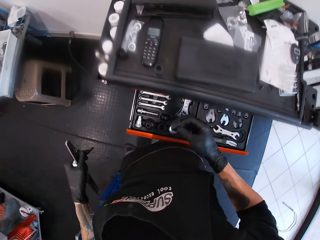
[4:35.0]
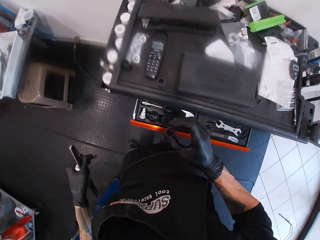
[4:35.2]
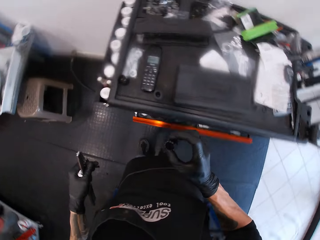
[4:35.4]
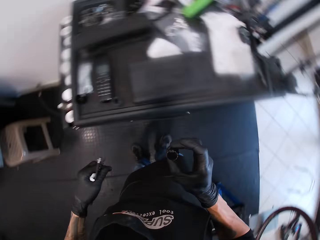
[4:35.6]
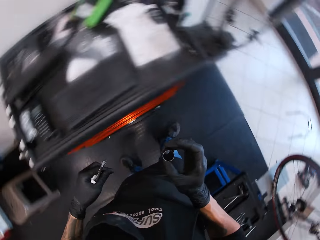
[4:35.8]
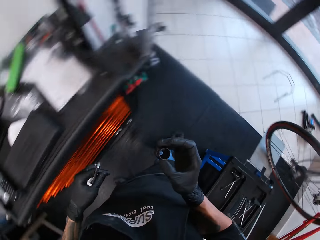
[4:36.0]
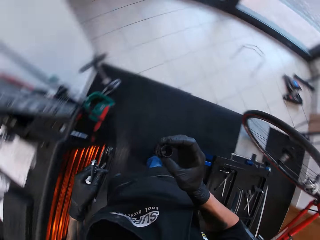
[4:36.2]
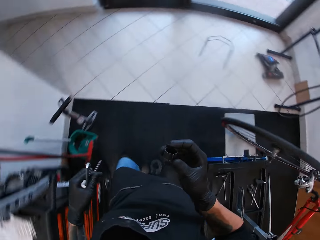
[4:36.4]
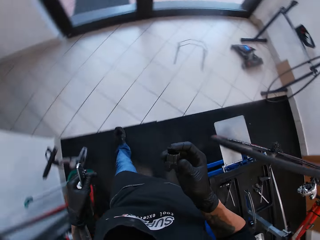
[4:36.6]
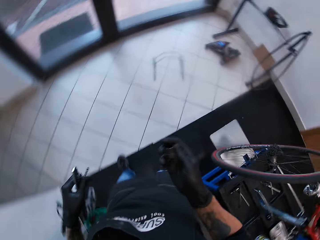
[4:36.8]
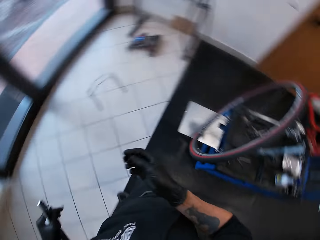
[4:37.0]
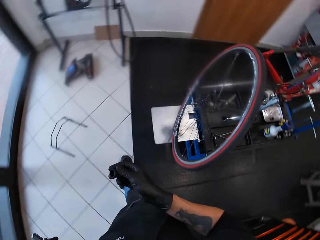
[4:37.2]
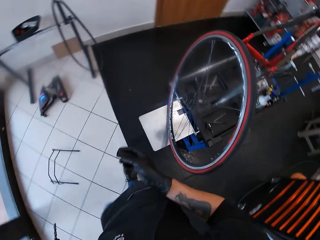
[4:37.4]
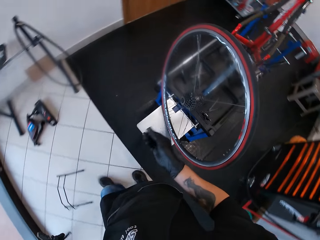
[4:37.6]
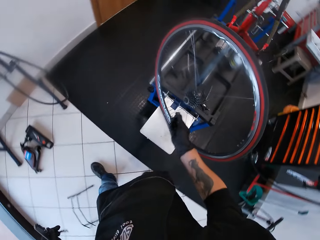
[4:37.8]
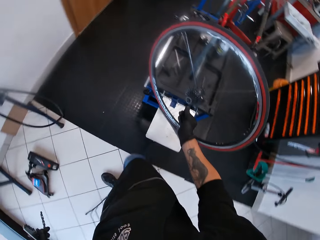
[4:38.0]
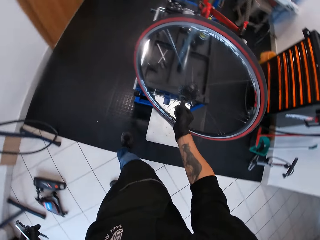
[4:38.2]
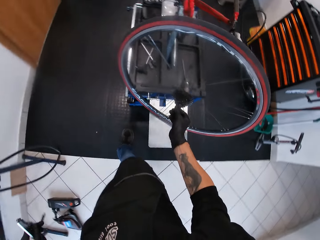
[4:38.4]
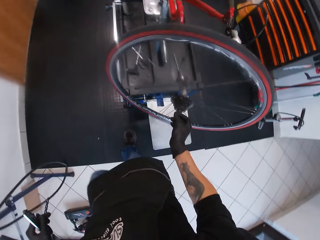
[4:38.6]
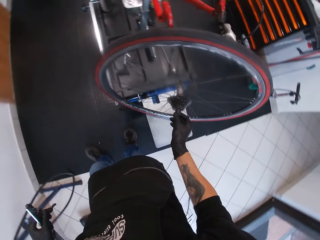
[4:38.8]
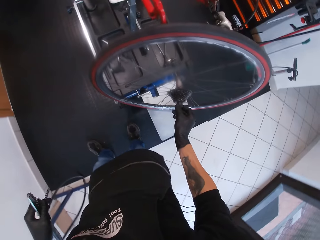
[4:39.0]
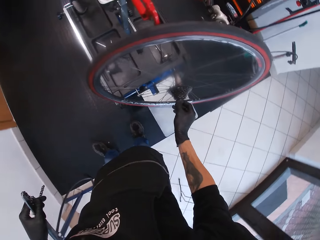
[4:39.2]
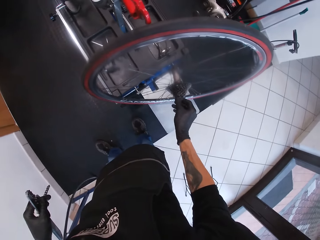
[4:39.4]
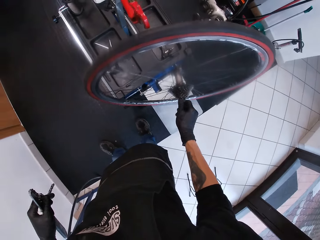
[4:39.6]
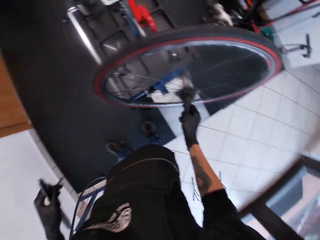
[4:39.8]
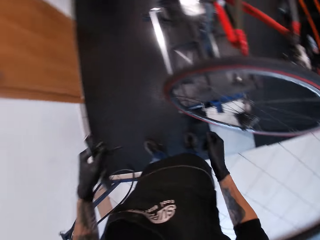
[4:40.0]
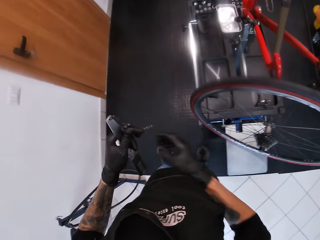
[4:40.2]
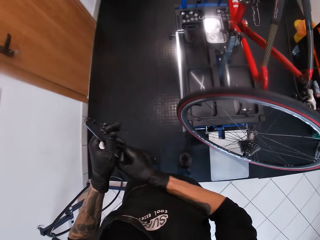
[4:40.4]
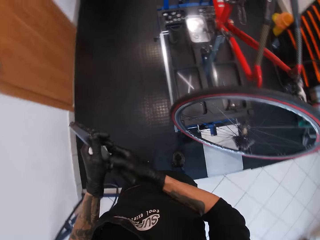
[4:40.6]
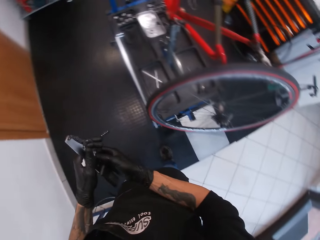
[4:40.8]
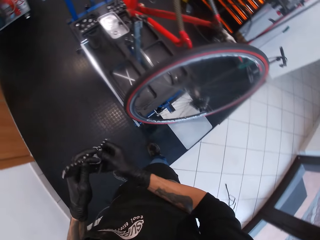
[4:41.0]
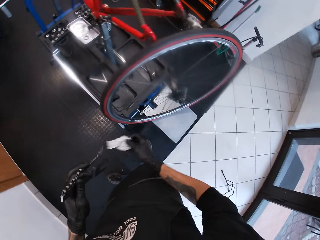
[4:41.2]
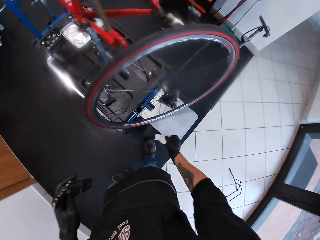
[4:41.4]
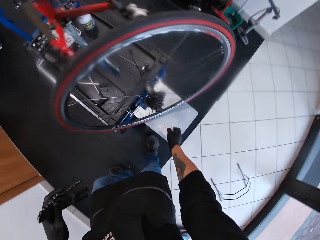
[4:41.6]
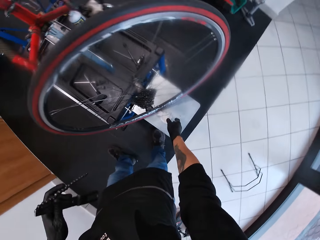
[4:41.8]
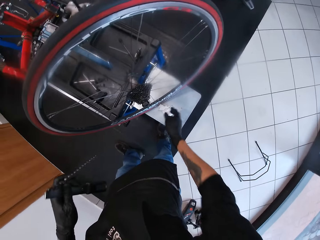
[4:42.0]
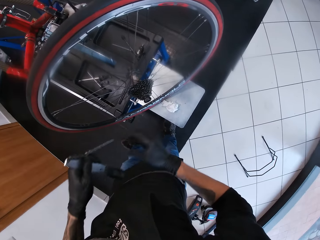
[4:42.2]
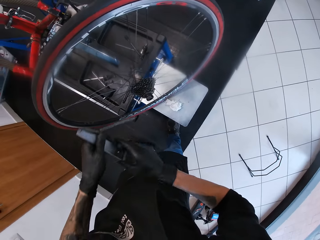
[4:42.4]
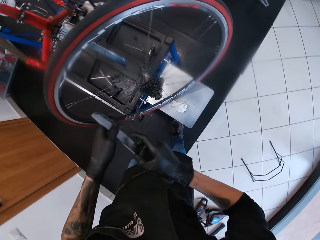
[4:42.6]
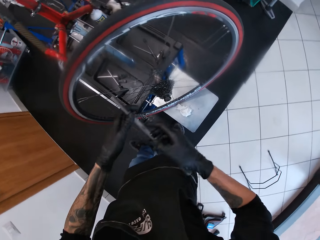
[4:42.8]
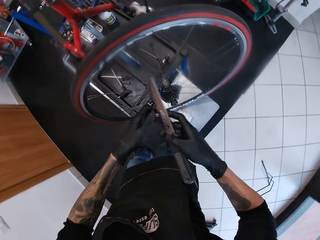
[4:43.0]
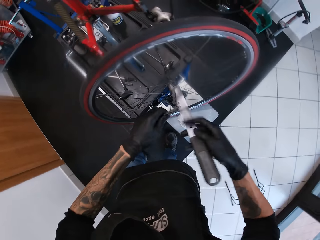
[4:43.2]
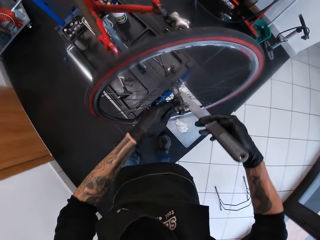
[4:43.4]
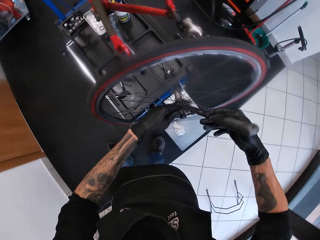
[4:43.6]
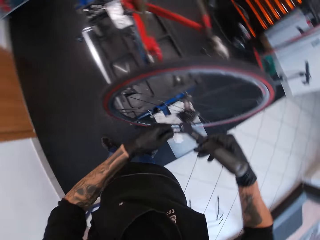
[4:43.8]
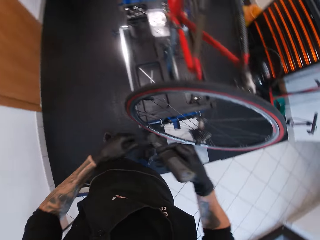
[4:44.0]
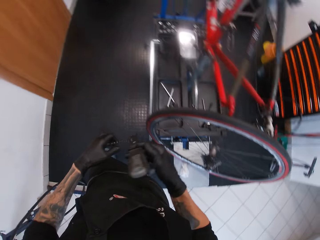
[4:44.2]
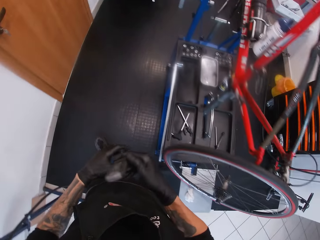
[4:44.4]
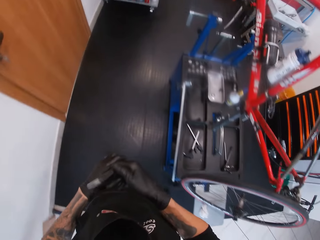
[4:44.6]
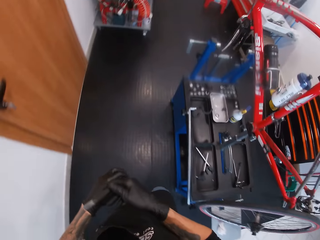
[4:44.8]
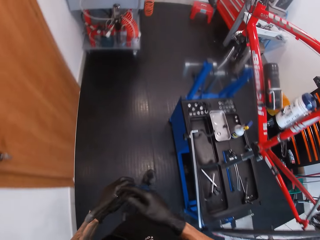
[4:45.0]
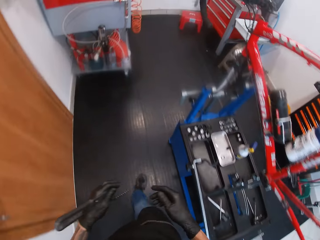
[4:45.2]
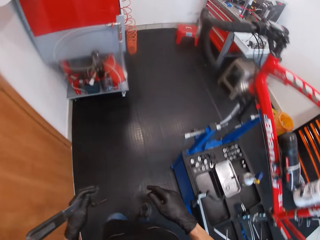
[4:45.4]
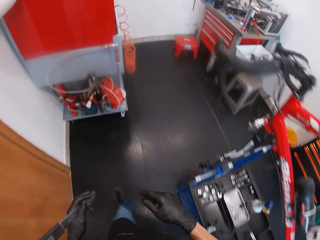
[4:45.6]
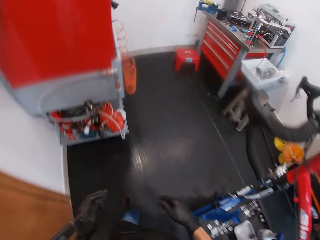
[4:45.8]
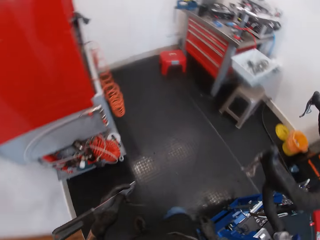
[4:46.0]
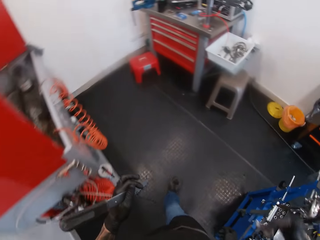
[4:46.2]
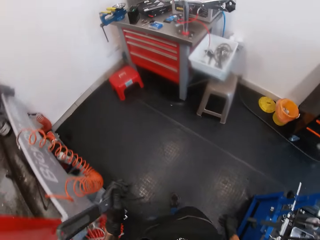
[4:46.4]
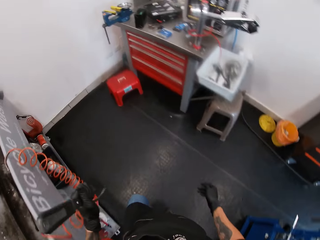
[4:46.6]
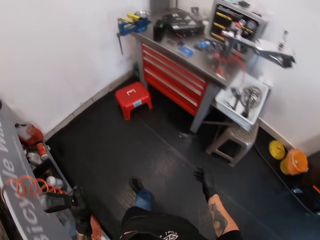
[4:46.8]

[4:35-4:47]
The camera wearer picks up a socket and moves around. He places the cog set cassette on the cog set of the bicycle wheel. He puts the socket in the bicycle hub. He drops the tissue paper in his right hand on the work bench. He passes a chain whip from his left hand to his right hand. He passes the chain whip from his right hand to his left hand. He moves around and walks around.

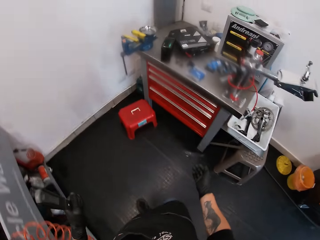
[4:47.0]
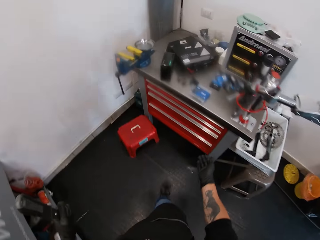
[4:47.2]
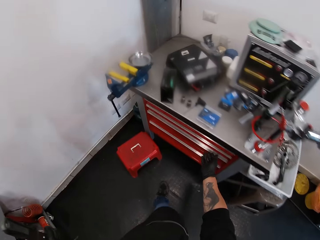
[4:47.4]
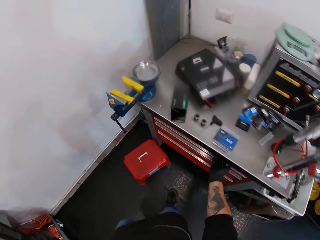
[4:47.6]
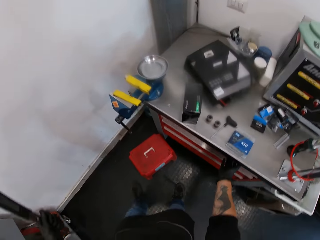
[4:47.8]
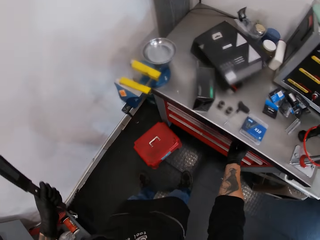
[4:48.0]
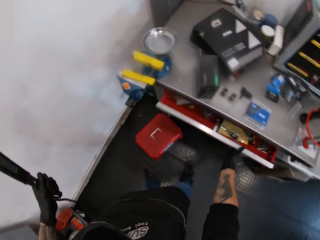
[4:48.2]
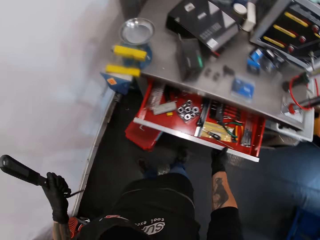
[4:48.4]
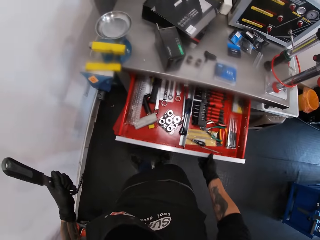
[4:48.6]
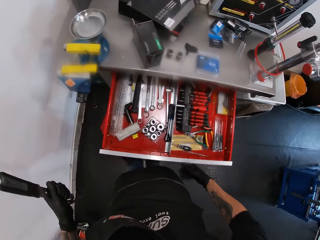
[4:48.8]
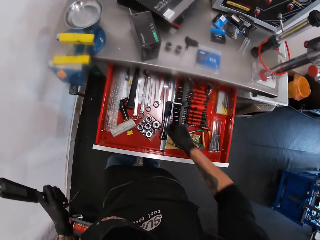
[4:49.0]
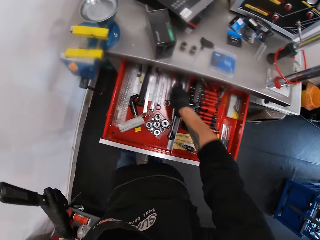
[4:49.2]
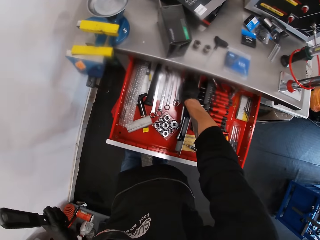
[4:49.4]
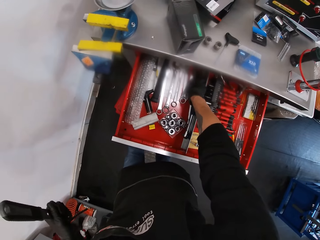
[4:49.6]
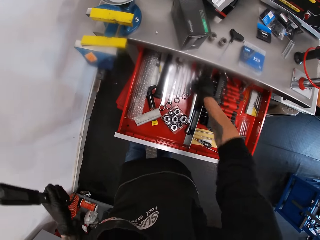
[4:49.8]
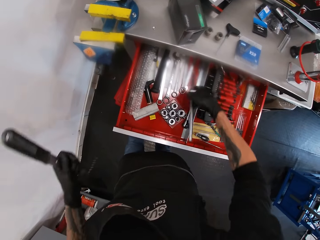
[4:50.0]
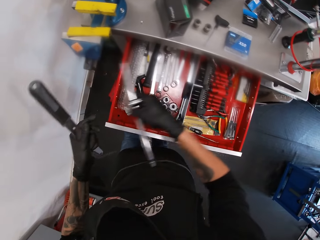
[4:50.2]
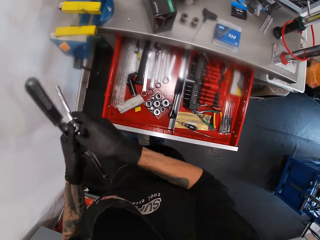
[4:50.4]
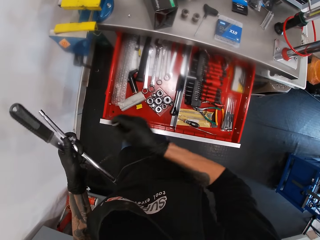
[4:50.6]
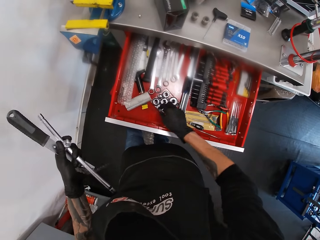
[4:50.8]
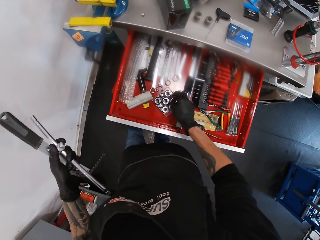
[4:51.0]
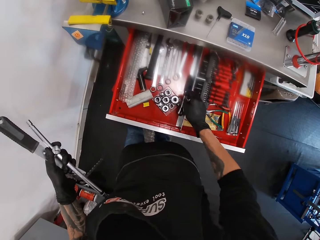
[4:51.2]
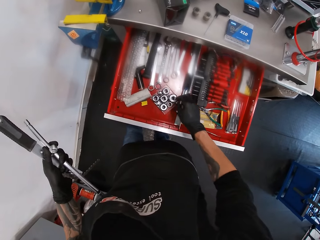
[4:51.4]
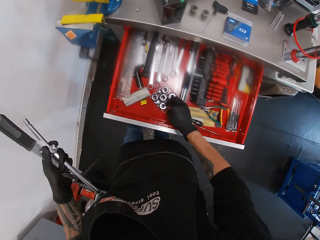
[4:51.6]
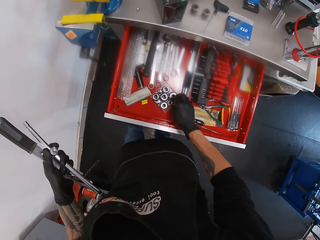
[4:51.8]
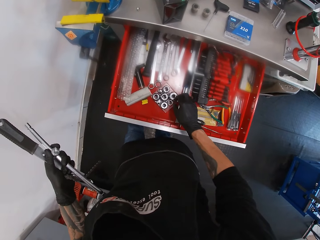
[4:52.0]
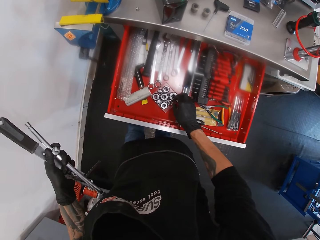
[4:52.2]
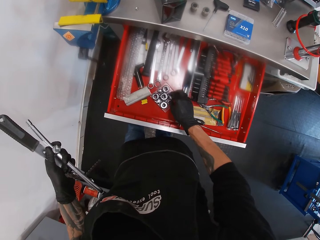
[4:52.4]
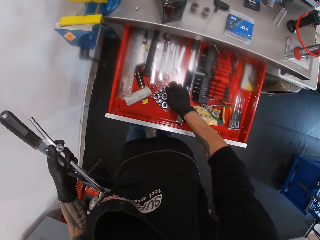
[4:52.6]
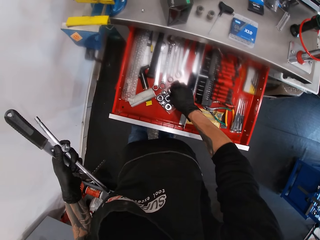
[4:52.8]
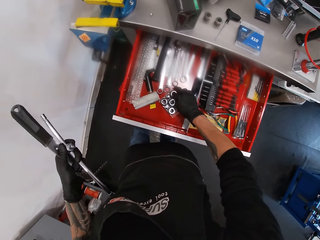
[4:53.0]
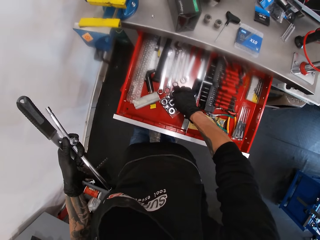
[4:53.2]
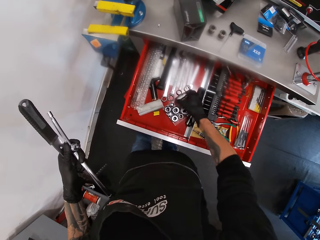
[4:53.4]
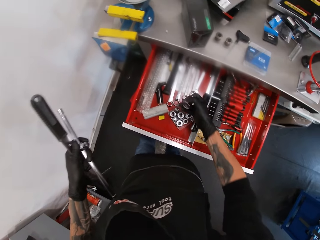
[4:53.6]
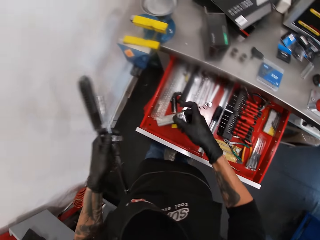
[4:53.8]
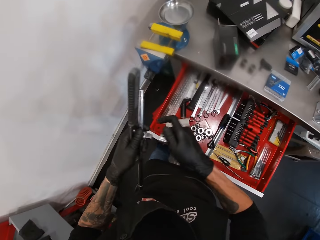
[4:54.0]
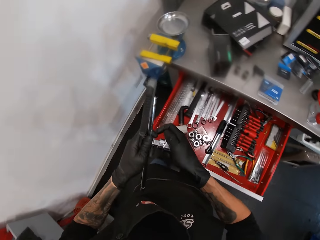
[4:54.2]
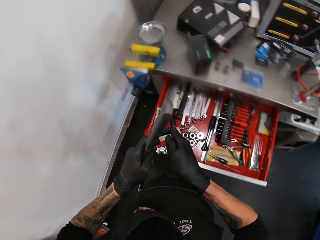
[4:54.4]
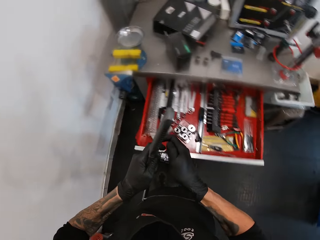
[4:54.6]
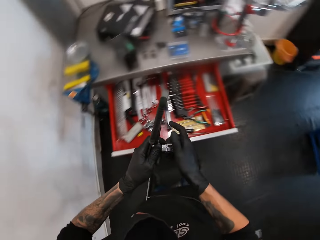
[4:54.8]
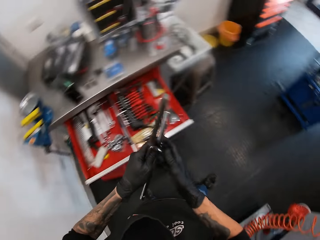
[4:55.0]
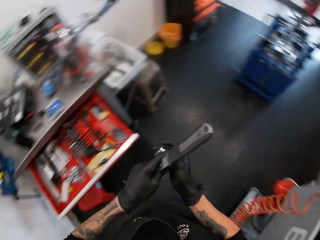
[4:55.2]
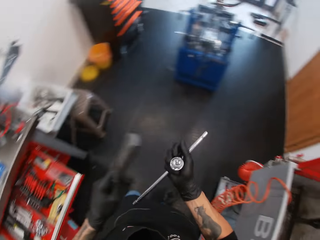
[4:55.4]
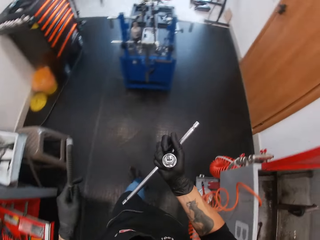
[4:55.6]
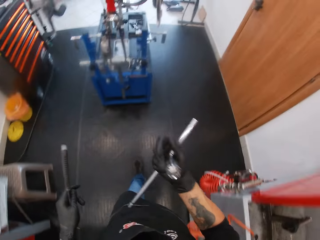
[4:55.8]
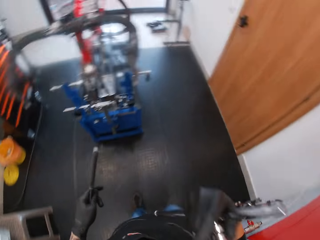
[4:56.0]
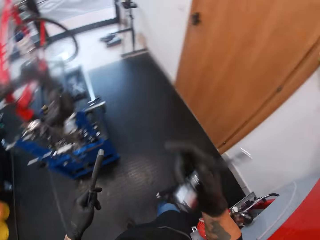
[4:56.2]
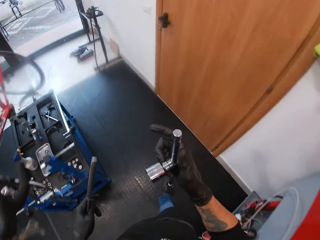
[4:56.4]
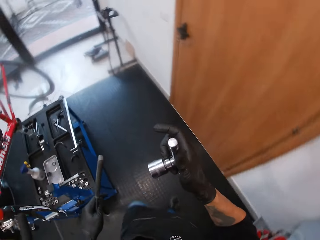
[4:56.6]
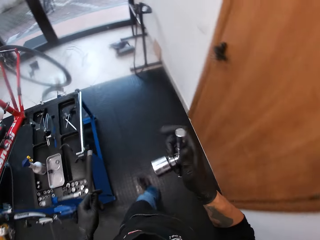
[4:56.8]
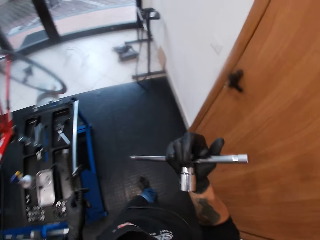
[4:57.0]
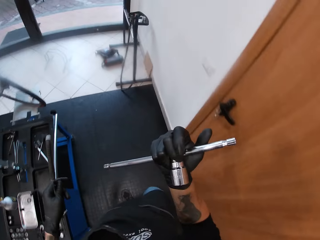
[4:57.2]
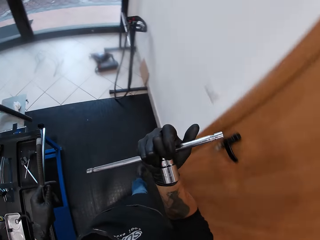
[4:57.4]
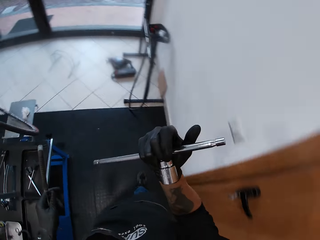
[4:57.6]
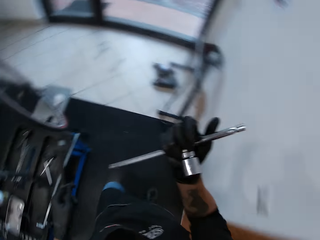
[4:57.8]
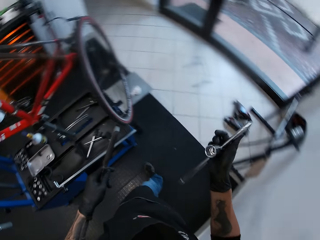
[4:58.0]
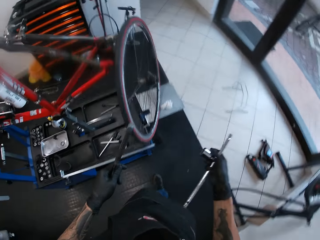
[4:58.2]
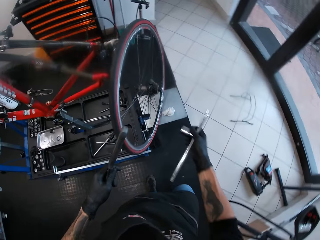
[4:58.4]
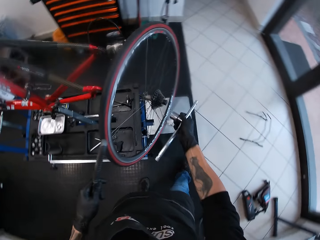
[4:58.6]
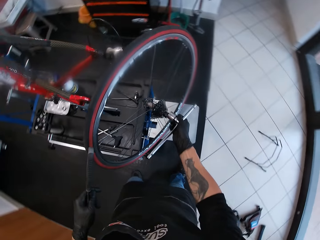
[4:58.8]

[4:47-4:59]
The camera wearer opens the drawer beneath the work bench with his right hand. He picks a t spanner or guitar truss rod in the drawer beneath the work bench with his right hand. He passes the t spanner in his right hand to his left hand. He stares at the drawer. He picks a bicycle fly wheel removal tool from the drawer with his right hand. He attaches the bicycle fly wheel removal tool to the t spanner in his left hand with his right hand. He stares around. He passes the t spanner in his left hand to his right hand. He walks around. He looks at the guitar truss rod. He walks around.
